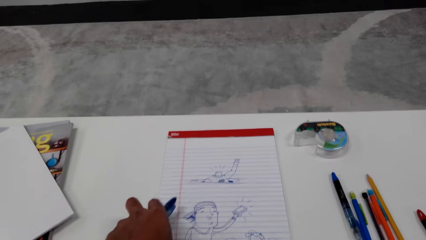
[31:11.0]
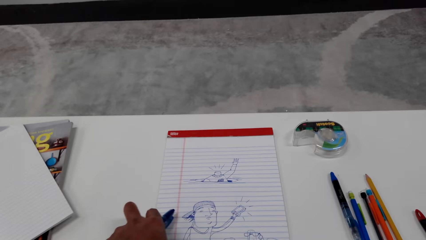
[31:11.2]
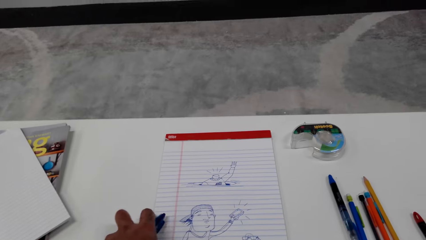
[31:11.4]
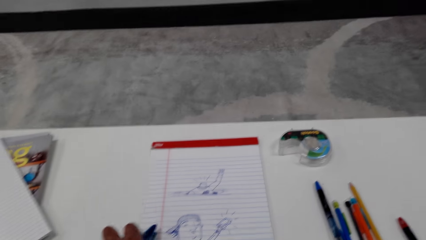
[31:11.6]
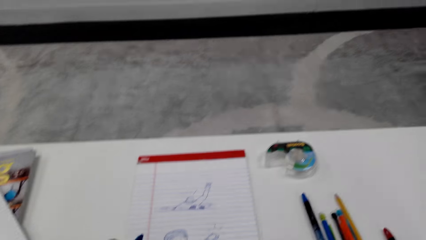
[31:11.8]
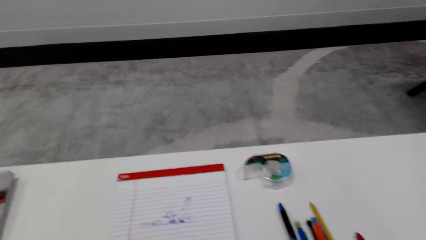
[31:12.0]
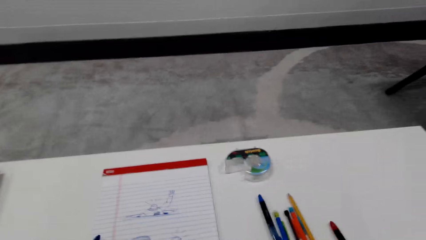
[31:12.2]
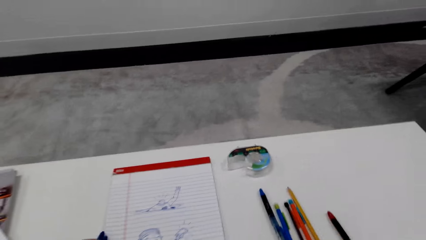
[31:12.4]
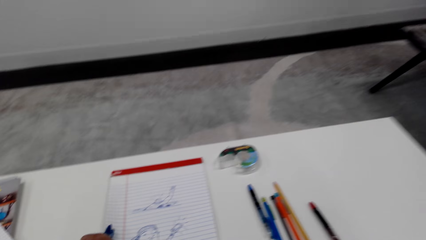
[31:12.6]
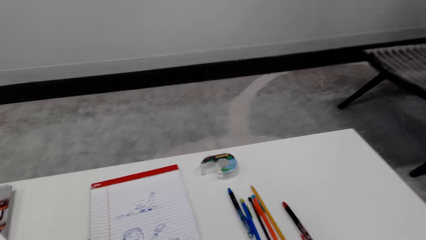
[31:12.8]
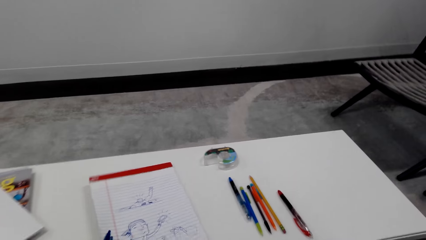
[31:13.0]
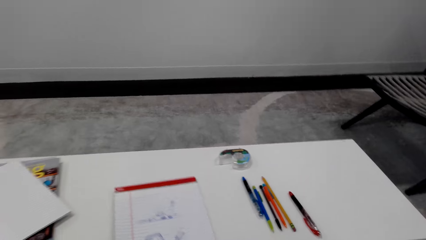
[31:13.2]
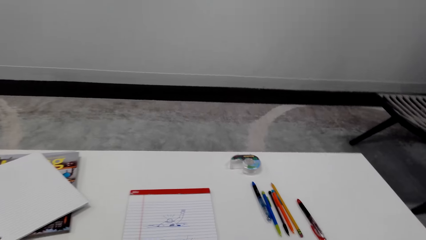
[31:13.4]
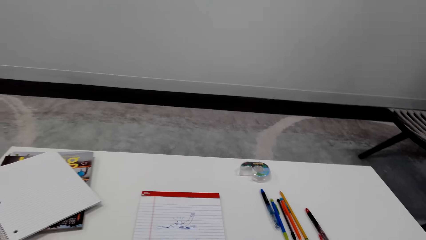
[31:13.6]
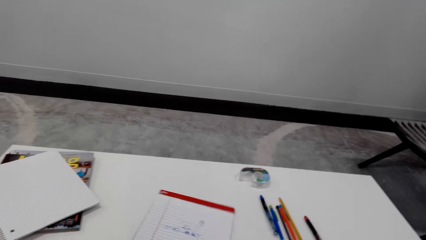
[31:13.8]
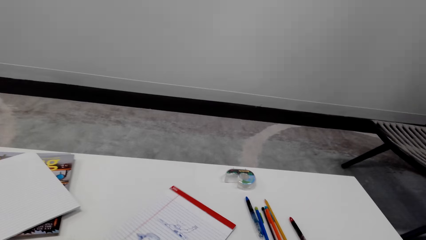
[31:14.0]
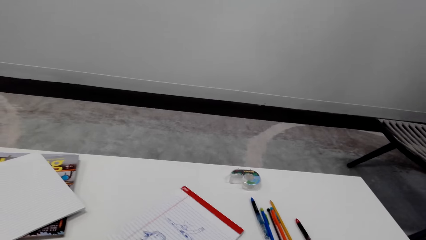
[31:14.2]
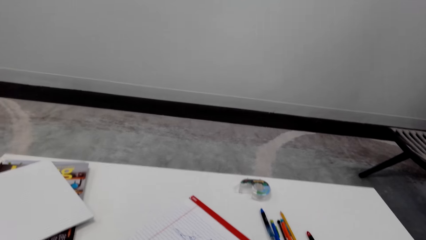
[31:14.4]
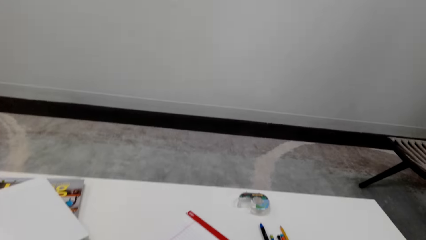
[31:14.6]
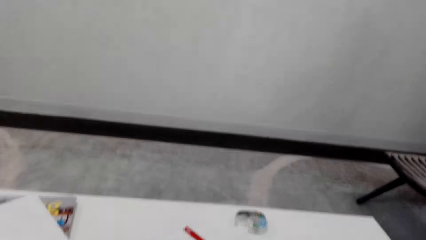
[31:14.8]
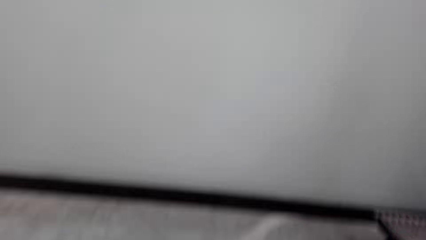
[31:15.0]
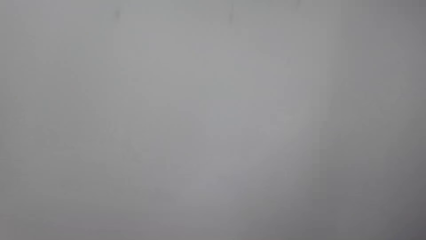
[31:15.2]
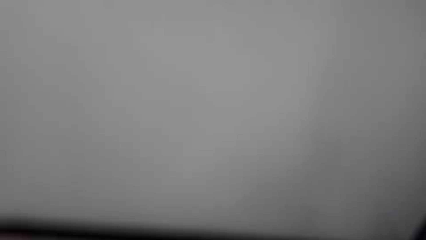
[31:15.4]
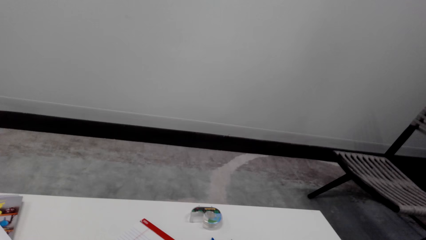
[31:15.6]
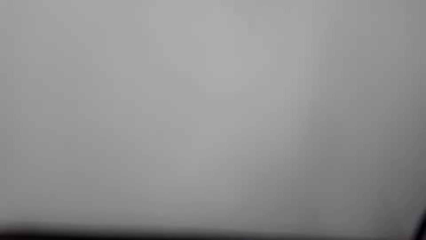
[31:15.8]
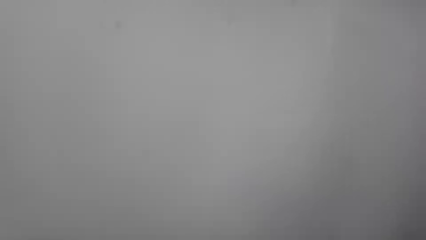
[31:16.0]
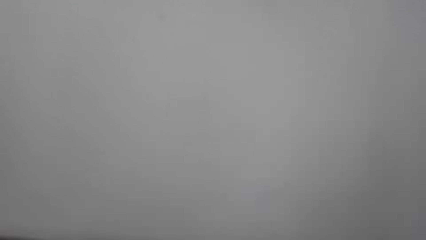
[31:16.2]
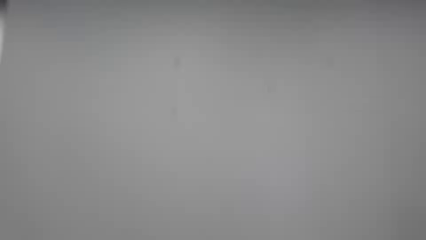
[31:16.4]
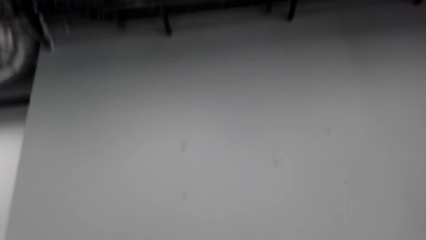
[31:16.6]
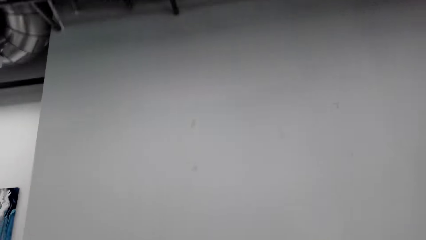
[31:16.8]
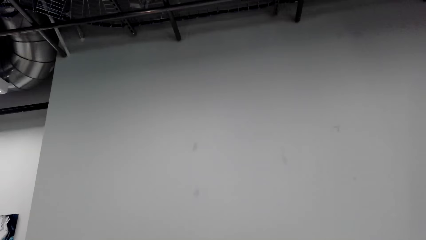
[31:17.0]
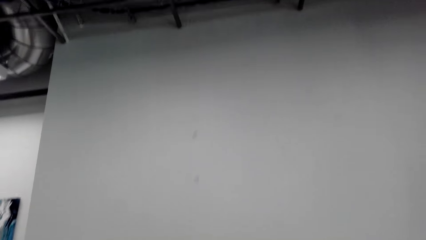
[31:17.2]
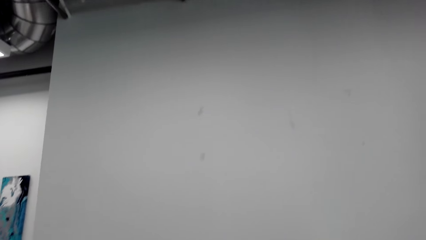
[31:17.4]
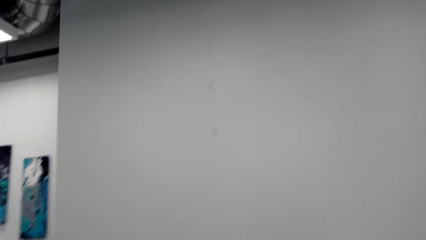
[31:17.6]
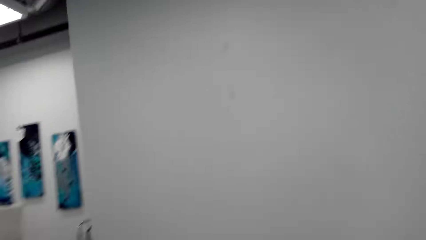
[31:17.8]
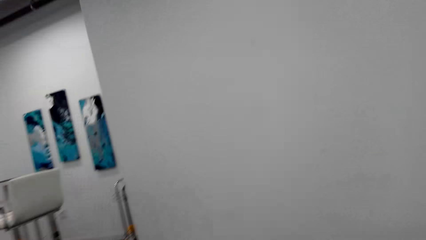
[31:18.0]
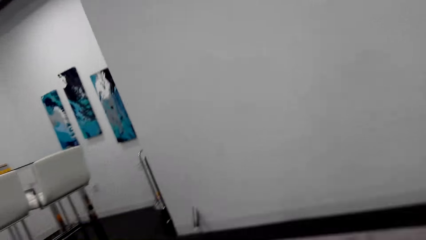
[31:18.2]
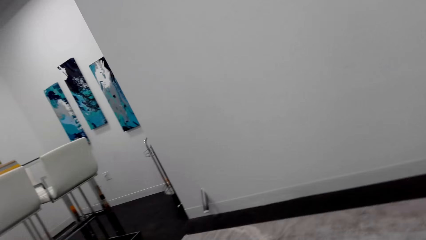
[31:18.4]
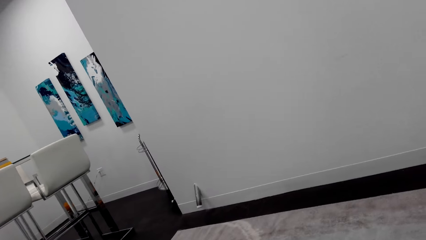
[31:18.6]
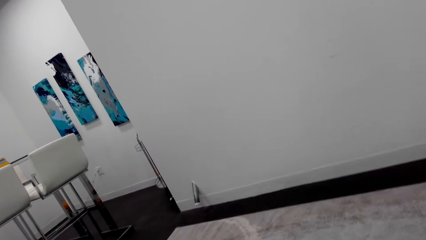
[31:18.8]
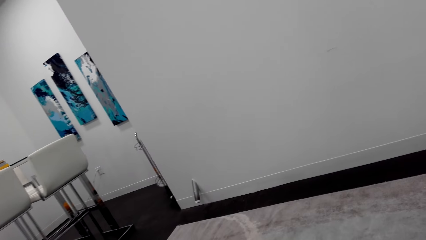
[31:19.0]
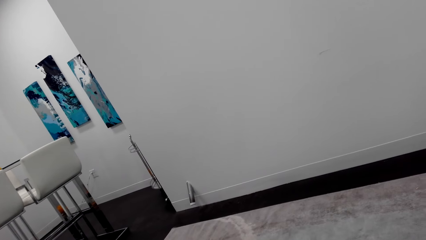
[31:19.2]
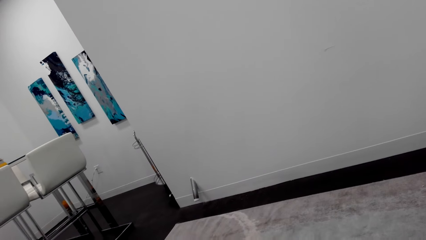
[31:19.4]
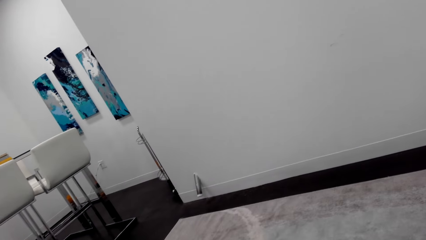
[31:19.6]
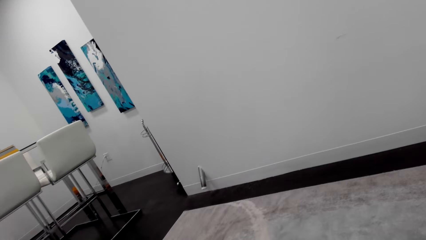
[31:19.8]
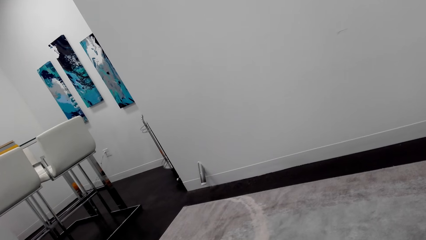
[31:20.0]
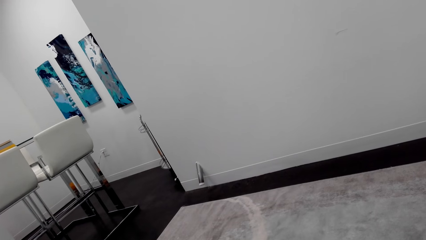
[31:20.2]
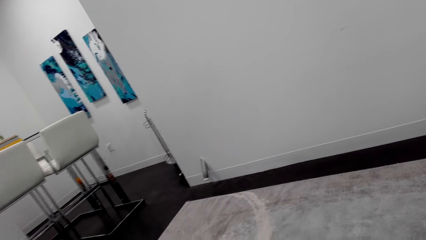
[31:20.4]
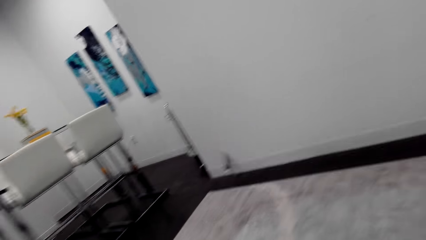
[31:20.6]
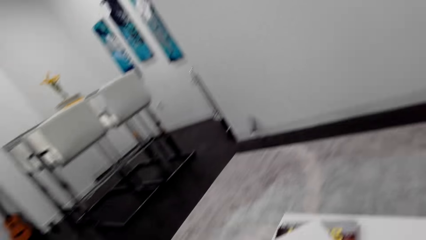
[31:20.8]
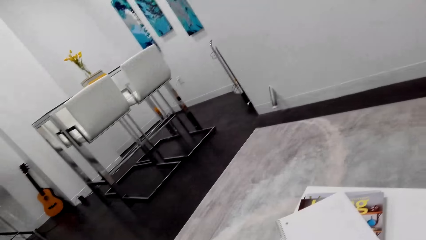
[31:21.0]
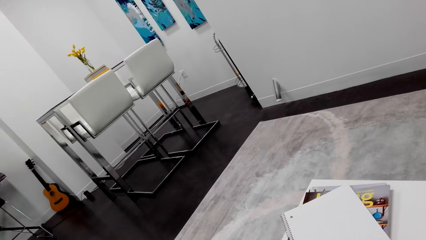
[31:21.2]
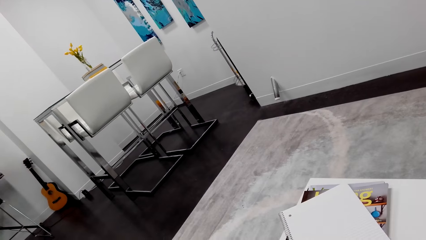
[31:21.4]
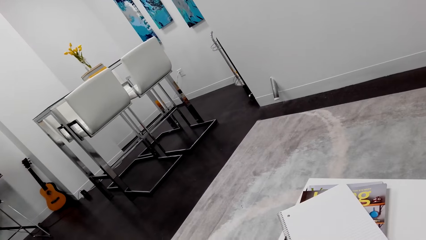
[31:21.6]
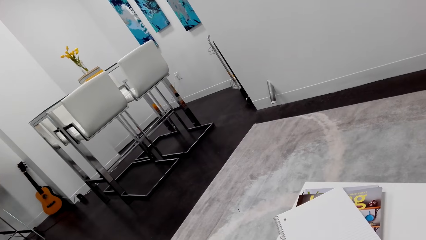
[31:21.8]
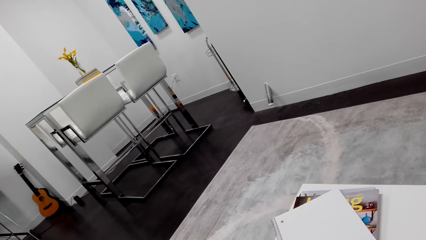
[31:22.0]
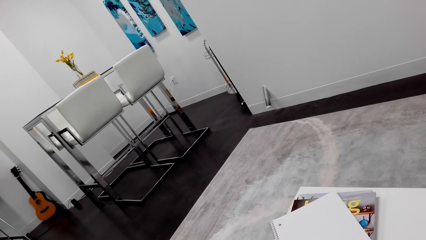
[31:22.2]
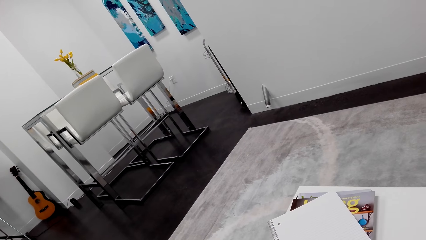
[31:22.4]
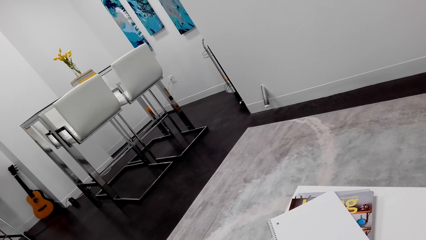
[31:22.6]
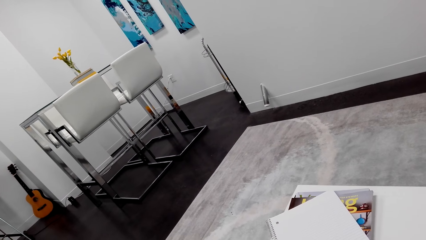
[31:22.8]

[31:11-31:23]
The camera wearer touches a book. They talk on the phone. They look around the house. They talk on the phone.

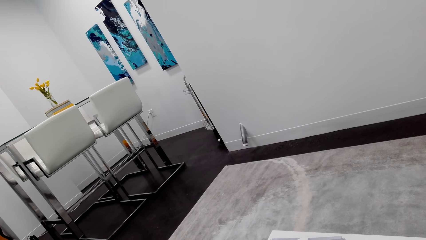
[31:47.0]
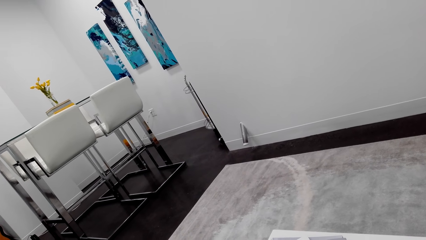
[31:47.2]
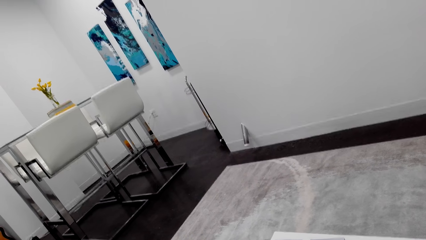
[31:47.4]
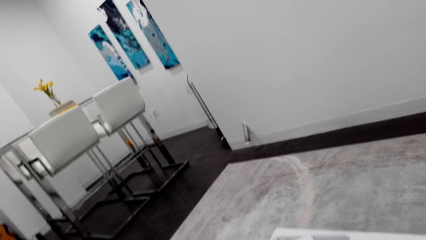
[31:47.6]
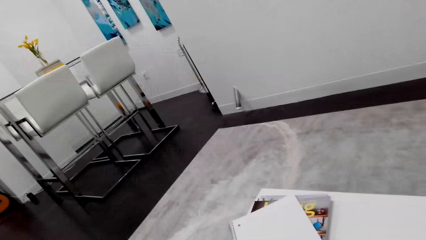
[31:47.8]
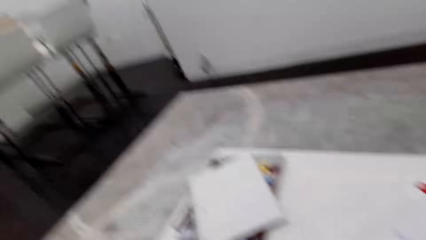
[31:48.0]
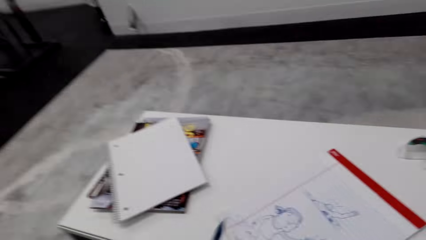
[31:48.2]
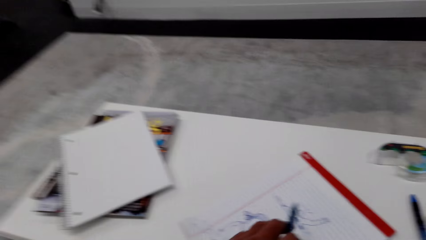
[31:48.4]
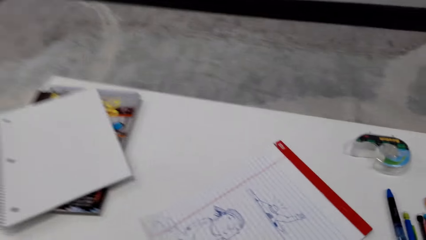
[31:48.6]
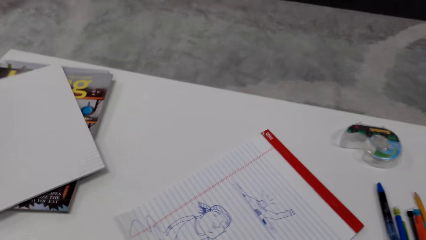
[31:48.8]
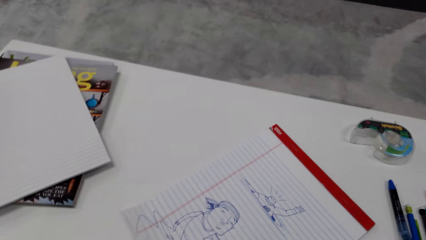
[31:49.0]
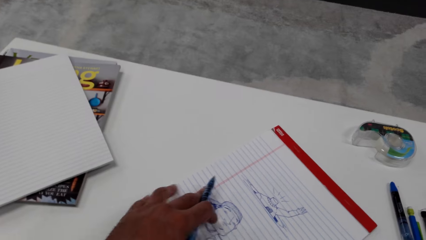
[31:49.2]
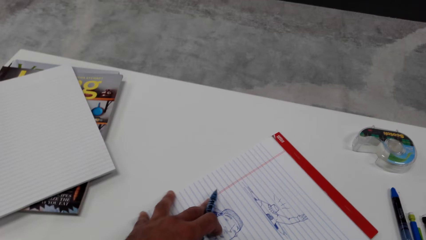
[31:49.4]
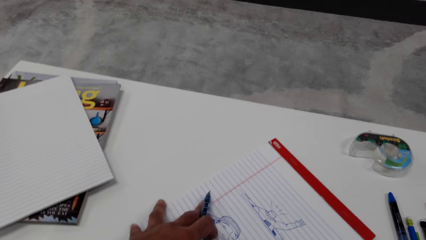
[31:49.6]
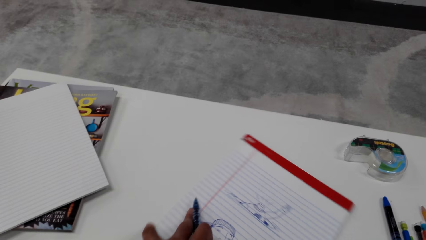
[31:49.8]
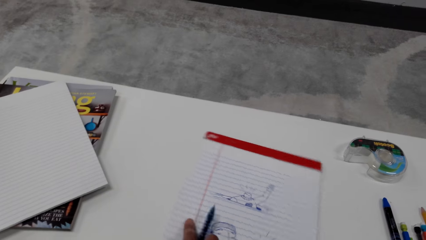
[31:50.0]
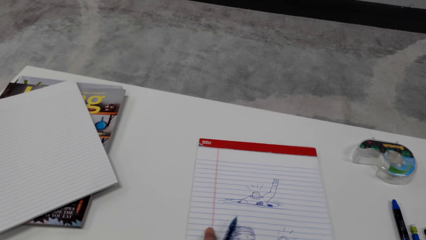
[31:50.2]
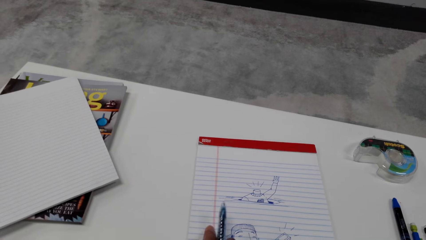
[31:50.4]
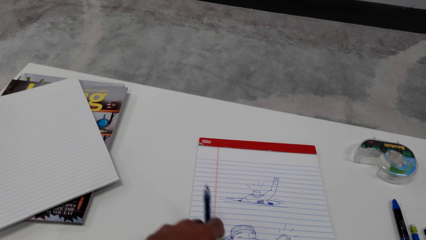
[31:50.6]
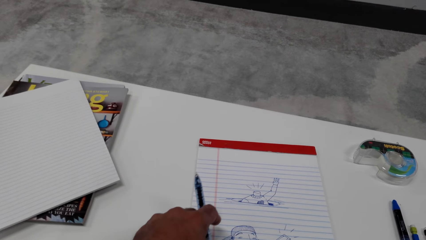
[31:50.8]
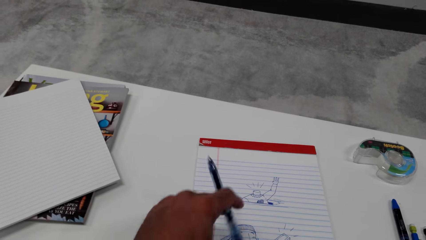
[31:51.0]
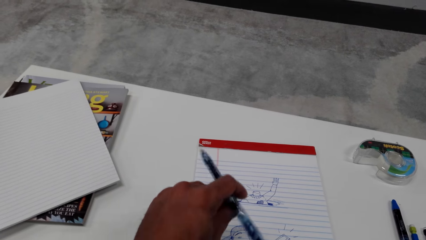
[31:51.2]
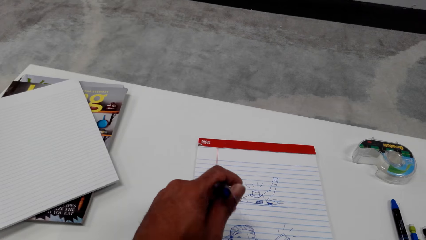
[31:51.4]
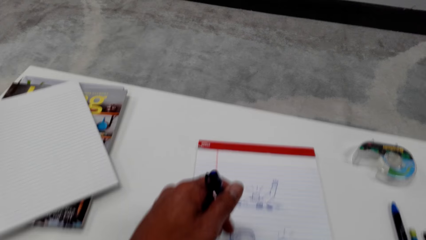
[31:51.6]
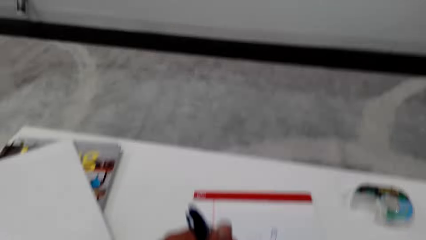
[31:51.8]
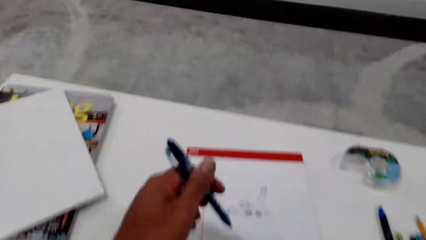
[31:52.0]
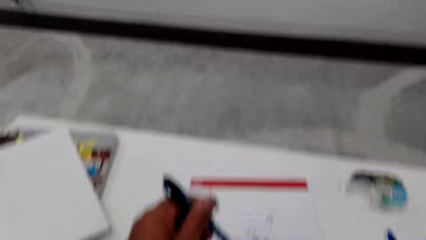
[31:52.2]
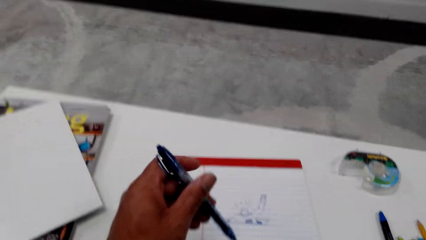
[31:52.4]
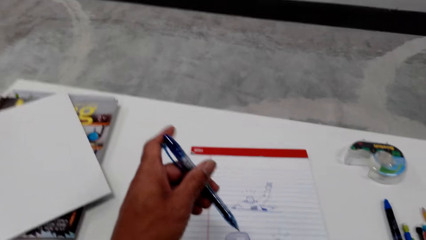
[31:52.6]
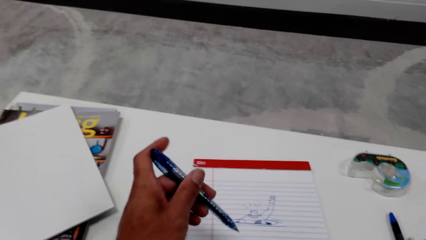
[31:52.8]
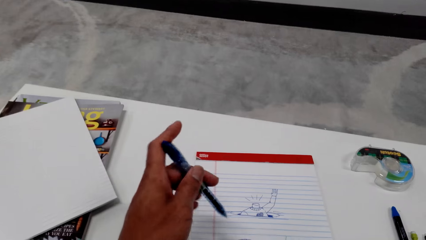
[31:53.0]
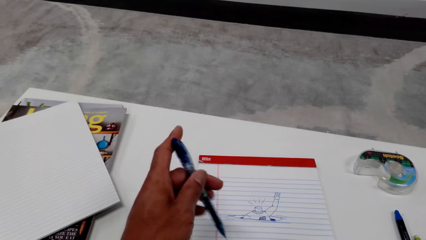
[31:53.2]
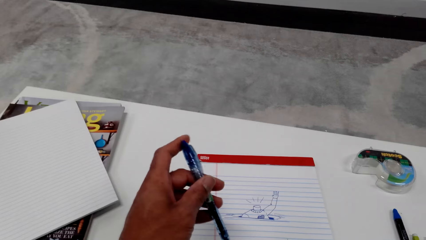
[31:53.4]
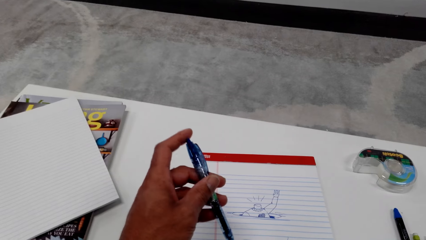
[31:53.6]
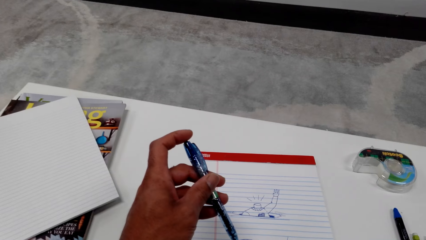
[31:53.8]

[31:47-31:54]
The camera wearer moves the left hand. They look around the house. They move a book. They touch the drawing. They move a pen in the hand.
